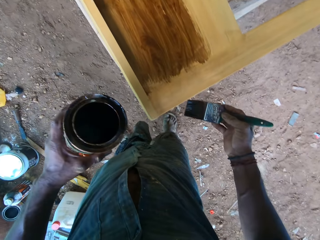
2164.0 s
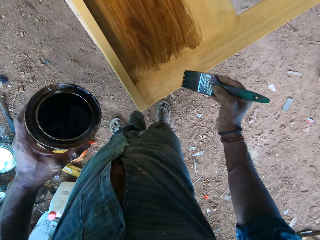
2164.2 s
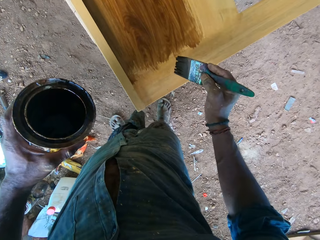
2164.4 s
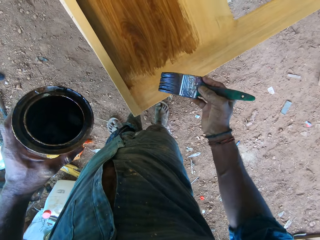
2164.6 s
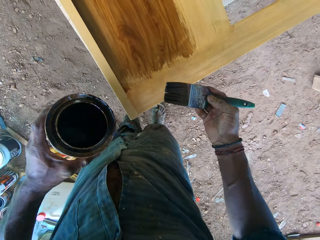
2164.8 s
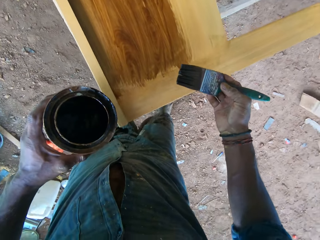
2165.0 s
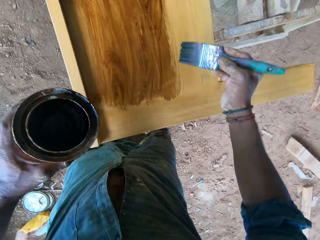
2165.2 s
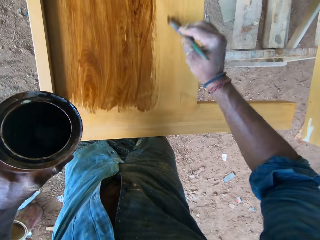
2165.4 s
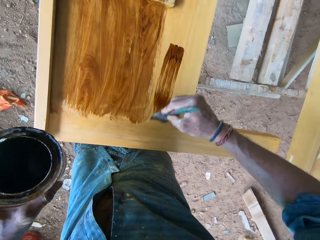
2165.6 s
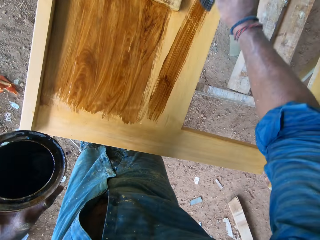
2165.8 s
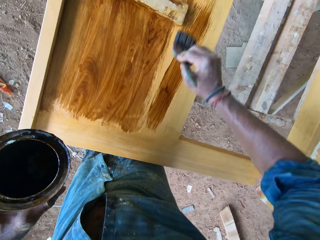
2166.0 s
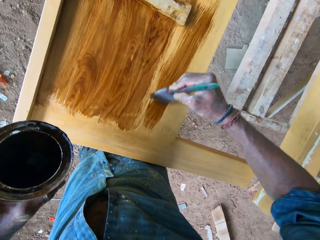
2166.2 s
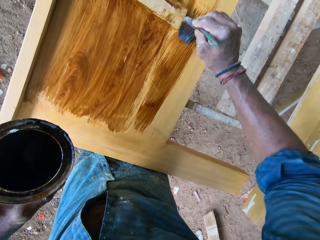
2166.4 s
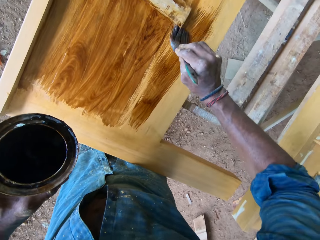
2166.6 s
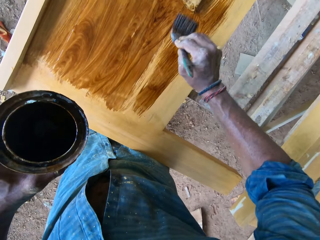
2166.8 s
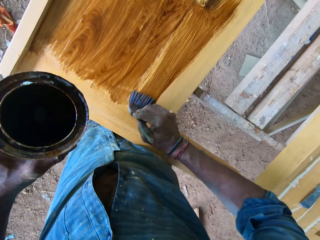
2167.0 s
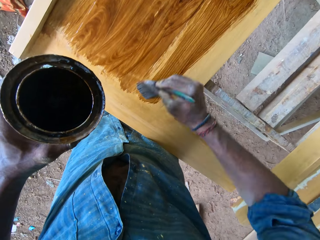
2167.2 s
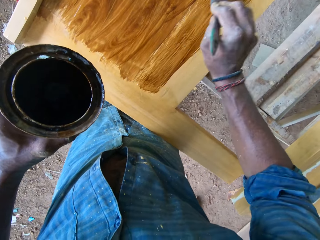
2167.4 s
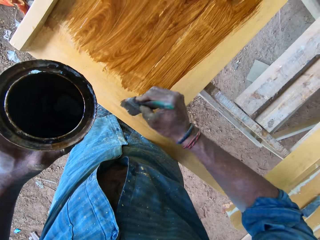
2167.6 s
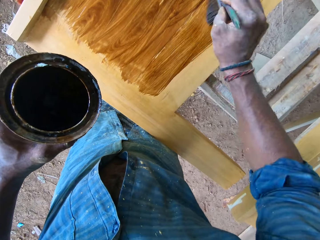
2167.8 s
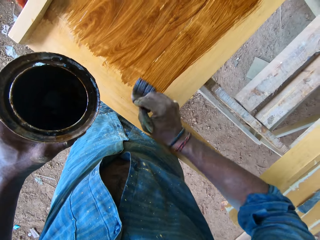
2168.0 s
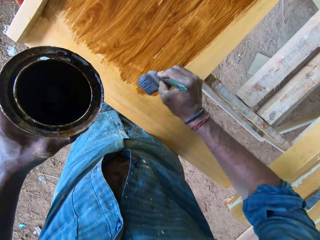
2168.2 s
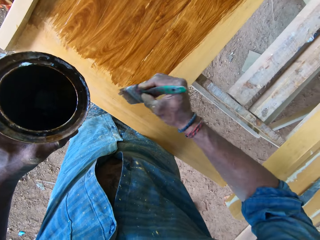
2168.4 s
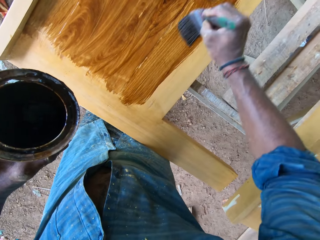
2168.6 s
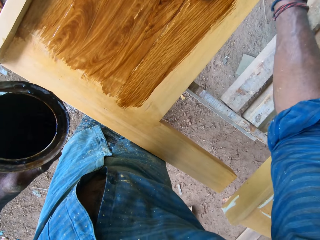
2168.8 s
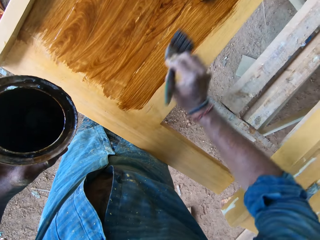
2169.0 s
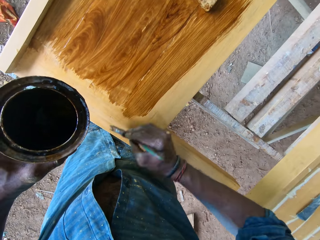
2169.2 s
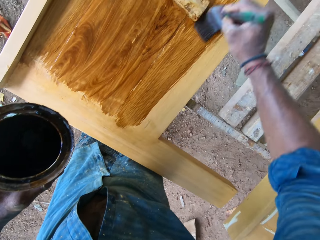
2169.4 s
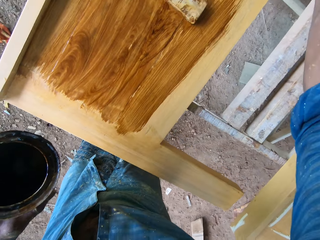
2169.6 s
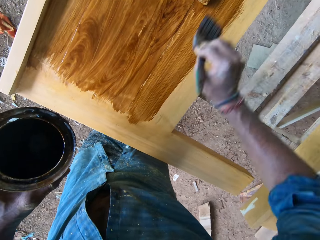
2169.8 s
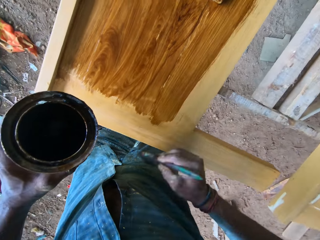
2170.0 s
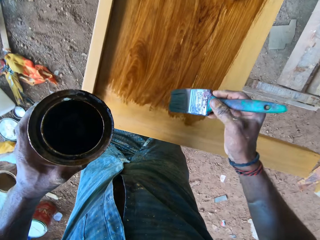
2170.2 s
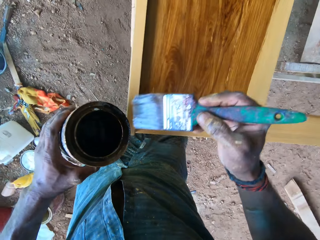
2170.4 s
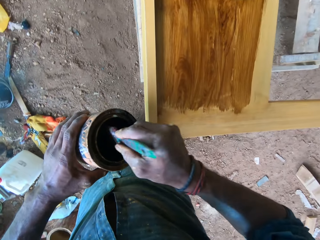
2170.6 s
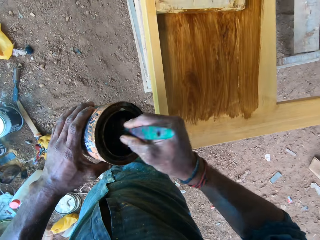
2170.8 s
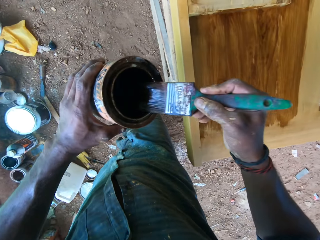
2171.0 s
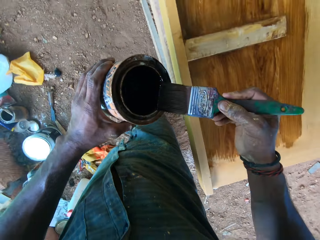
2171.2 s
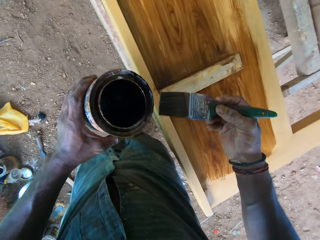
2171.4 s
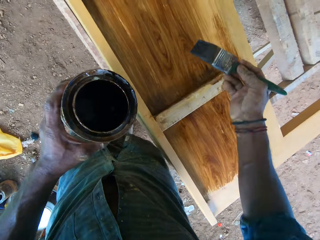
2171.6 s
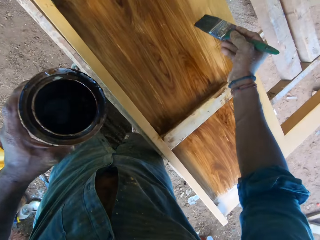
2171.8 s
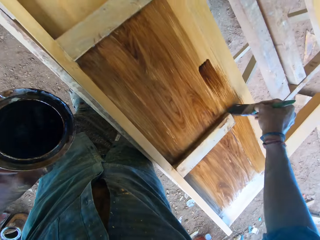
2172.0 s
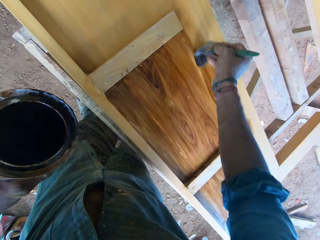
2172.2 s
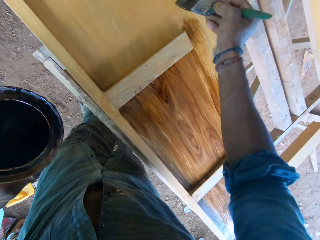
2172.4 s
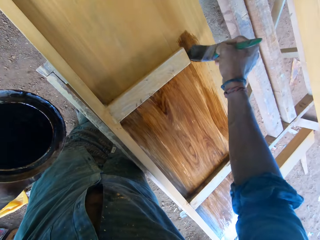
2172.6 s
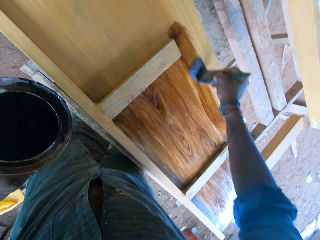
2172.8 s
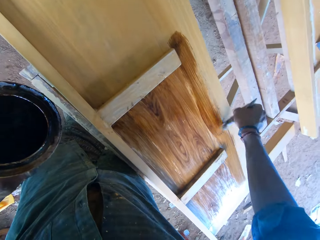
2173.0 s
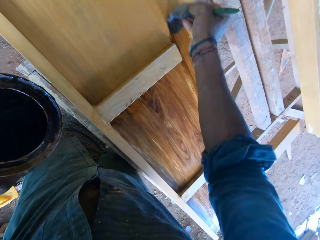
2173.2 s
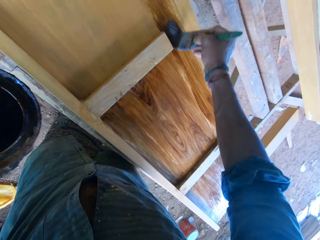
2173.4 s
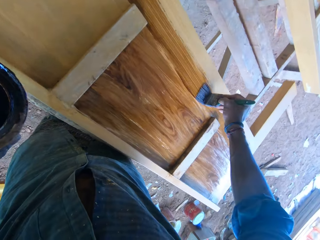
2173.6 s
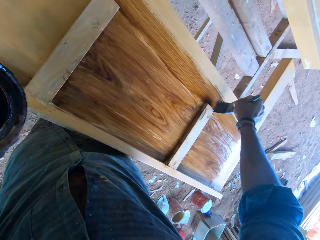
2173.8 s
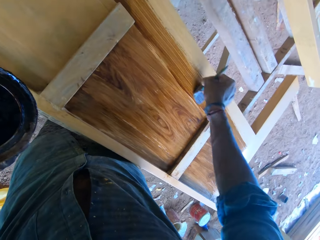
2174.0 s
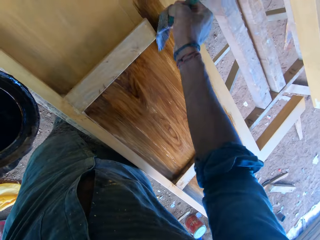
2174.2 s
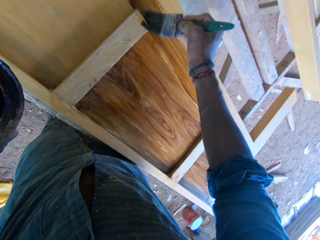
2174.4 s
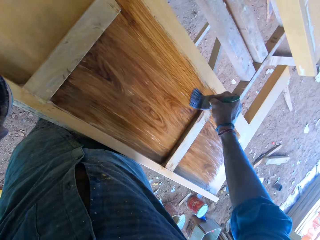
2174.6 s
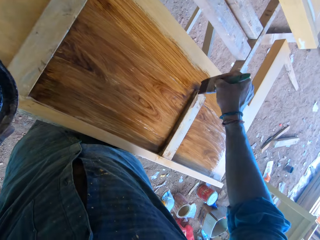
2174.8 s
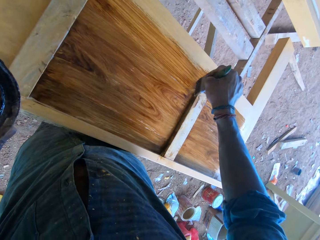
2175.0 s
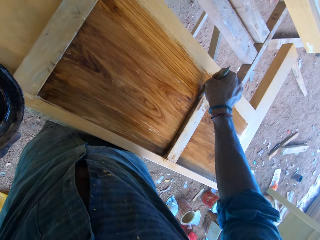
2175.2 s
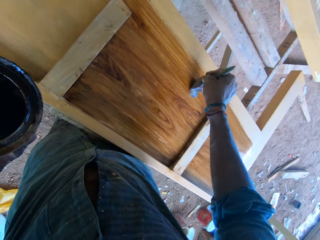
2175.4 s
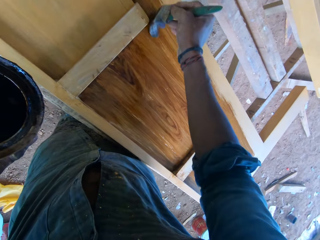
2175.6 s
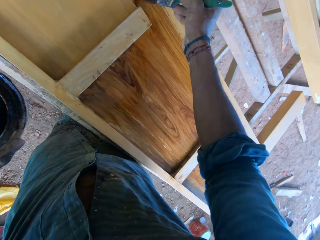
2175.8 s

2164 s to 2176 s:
The camera wearer paints the wooden bed frame with the paintbrush in his right hand. He dips the paintbrush in his right hand in the paint container in his left hand. He paints the wooden bed frame with the paintbrush in his right hand.

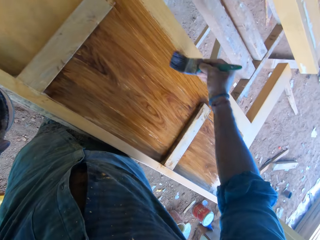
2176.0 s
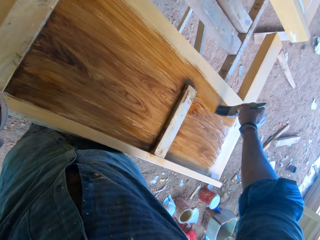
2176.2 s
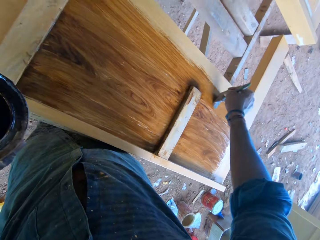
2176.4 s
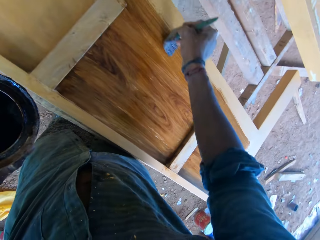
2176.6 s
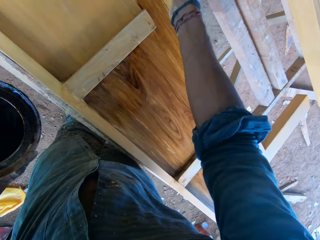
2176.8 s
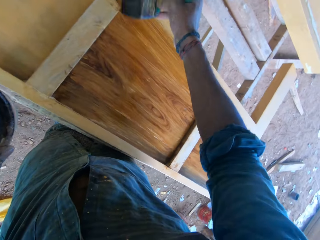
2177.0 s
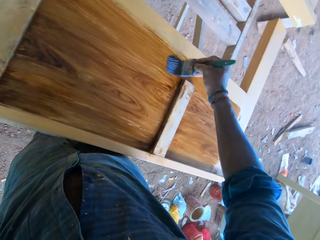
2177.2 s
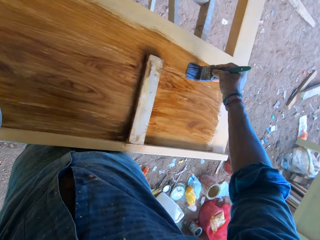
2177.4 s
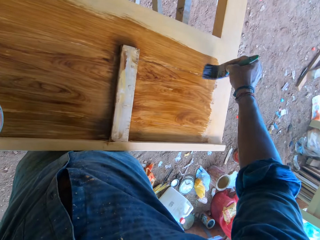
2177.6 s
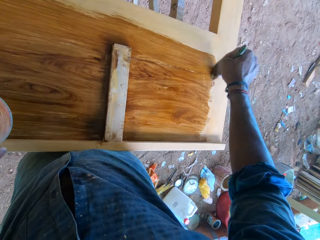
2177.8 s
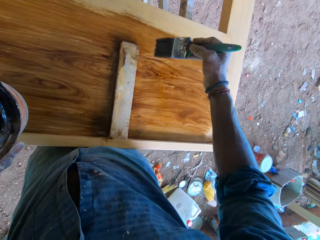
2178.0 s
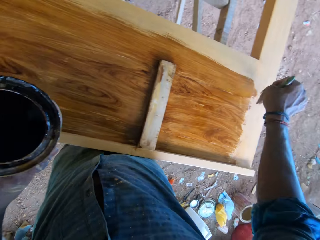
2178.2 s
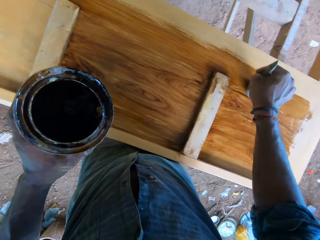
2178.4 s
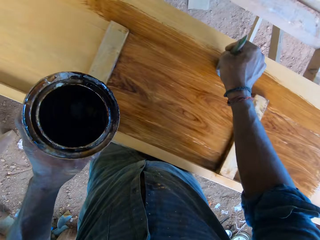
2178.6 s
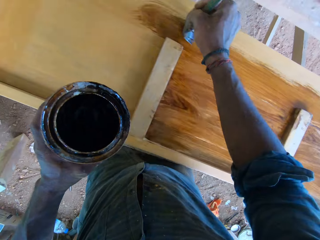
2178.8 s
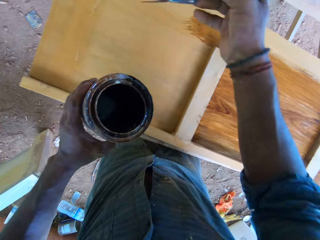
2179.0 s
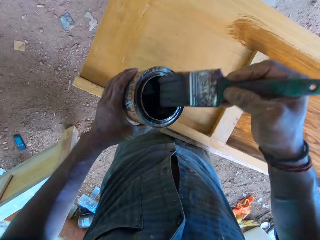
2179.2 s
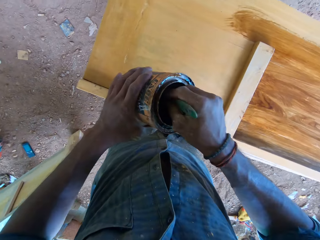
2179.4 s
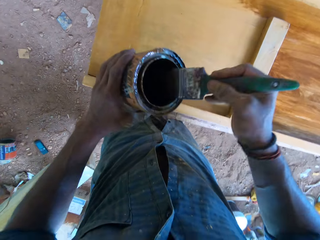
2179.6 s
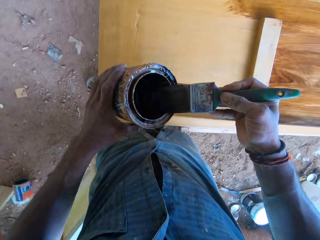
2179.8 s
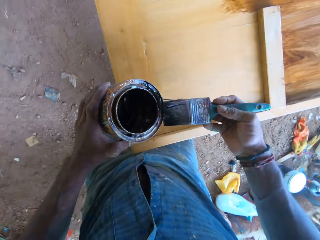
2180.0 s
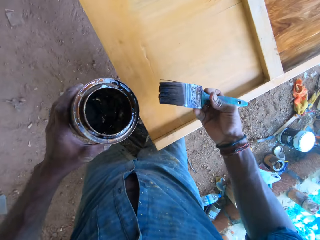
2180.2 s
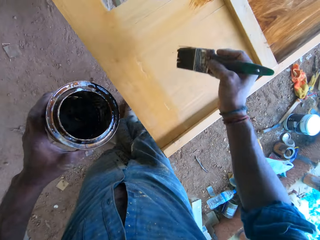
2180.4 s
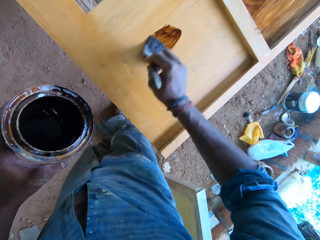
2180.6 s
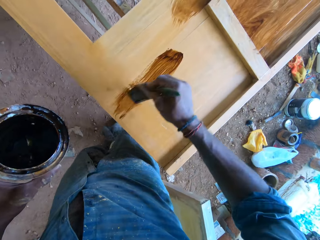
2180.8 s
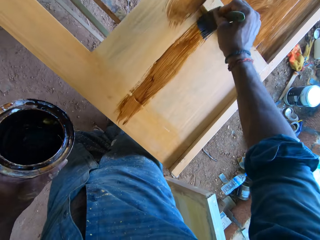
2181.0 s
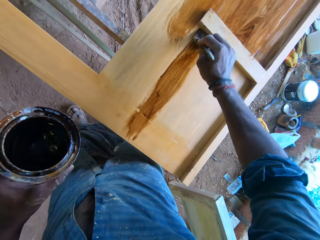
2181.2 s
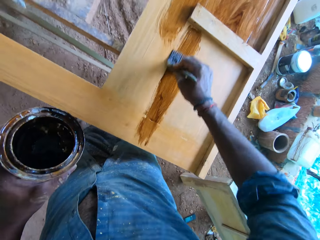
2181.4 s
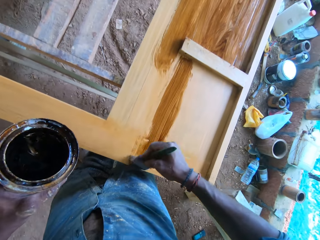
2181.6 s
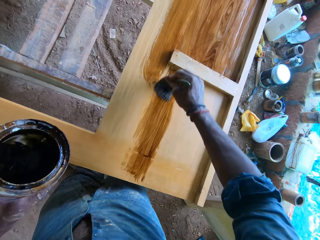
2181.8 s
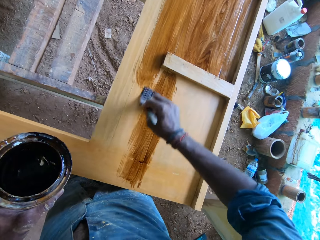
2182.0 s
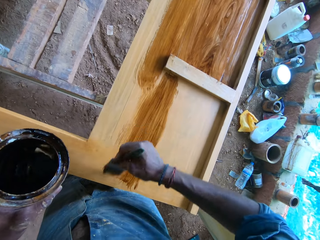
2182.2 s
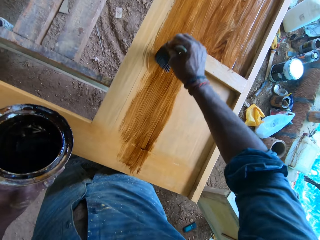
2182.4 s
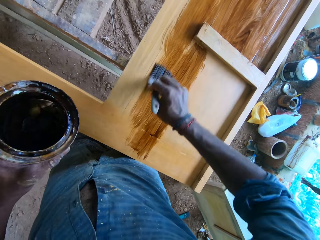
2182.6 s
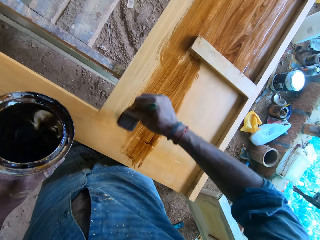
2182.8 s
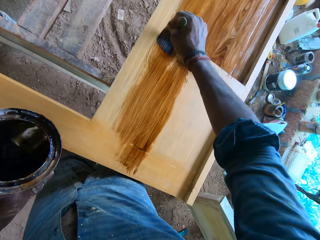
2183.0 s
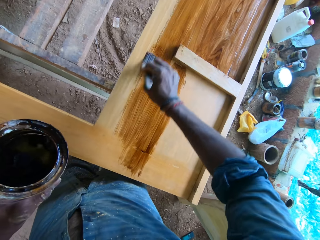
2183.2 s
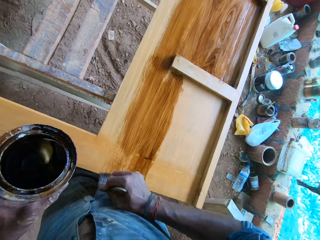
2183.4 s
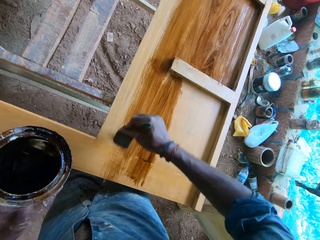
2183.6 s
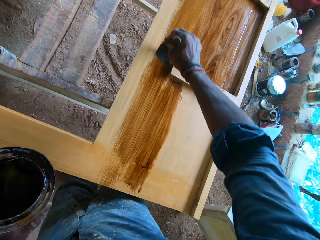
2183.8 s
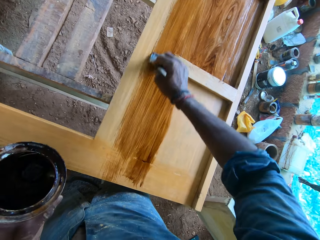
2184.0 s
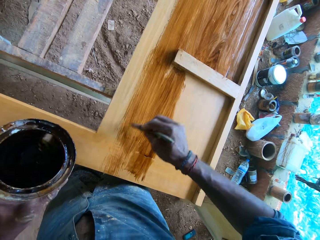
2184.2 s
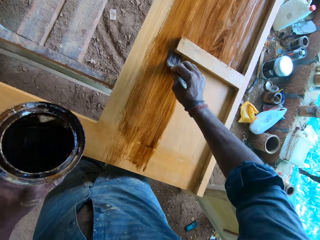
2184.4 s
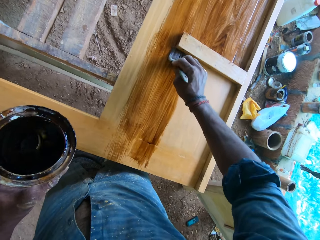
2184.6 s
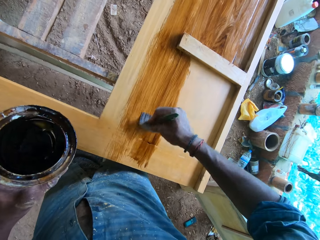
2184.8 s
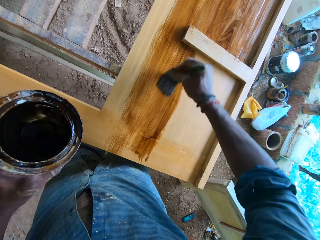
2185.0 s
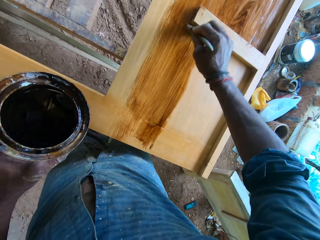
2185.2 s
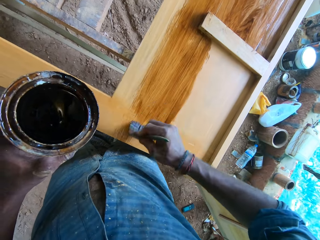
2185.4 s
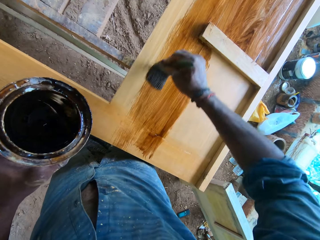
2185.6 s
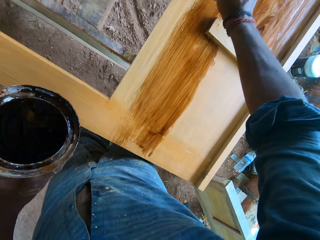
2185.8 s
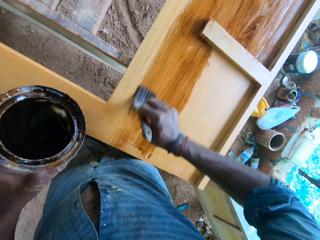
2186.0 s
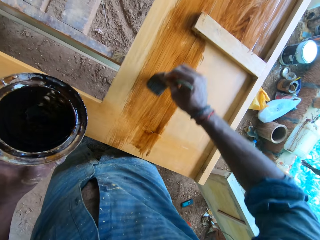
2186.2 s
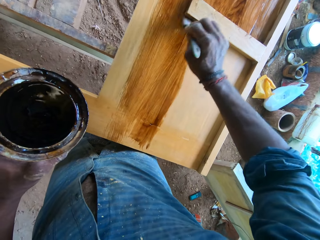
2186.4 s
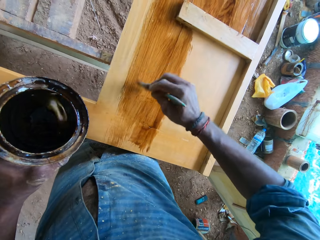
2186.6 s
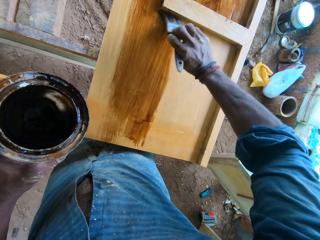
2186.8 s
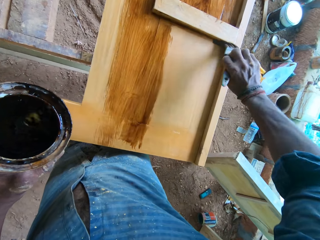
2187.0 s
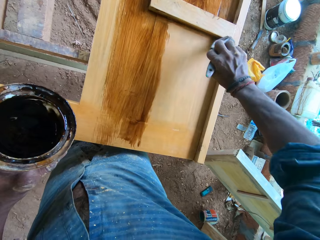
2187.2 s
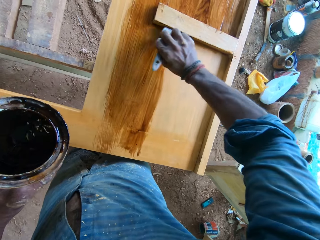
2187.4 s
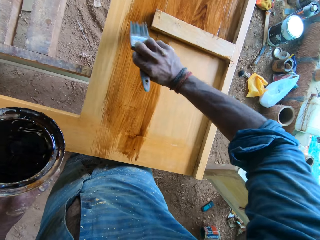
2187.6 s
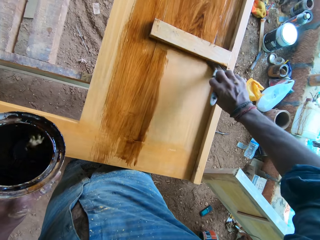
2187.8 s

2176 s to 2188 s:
The camera wearer dips the paintbrush into the can of lacquer with his right hand. He slides the paintbrush along the rim of the can of lacquer with his right hand. He polishes the wooden board on the workbench frame with the paintbrush in his right hand. He paints on the wood.
